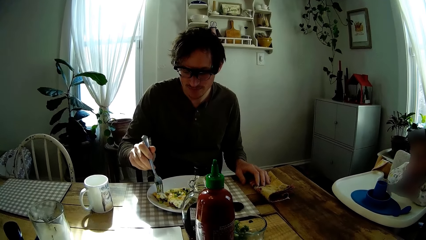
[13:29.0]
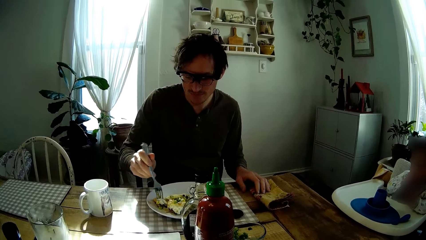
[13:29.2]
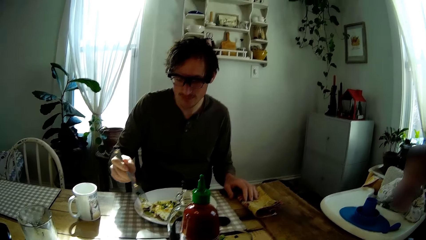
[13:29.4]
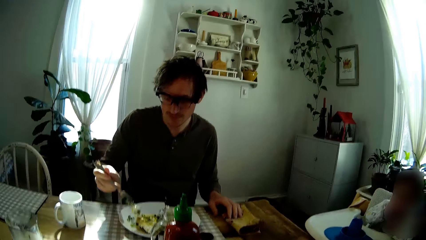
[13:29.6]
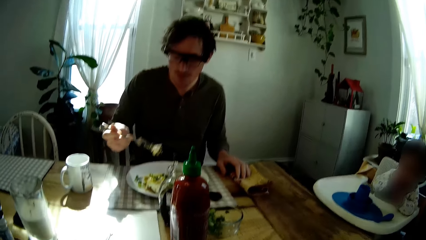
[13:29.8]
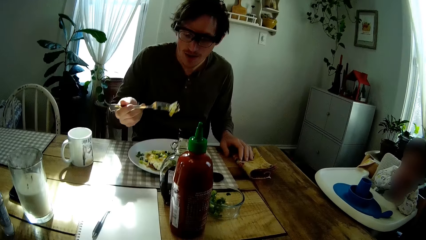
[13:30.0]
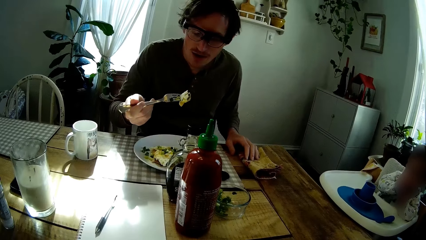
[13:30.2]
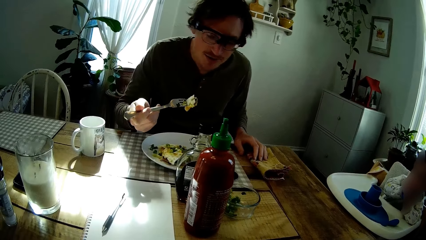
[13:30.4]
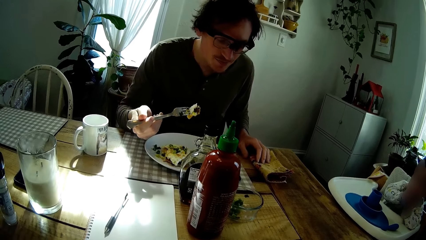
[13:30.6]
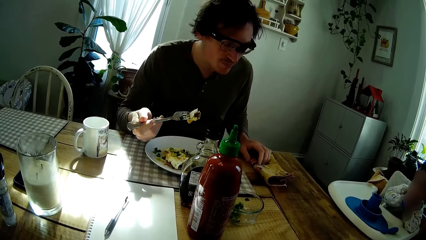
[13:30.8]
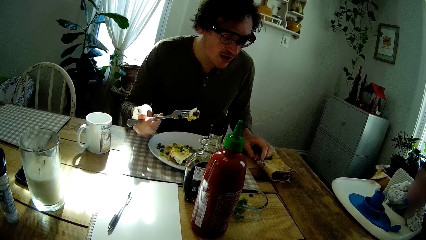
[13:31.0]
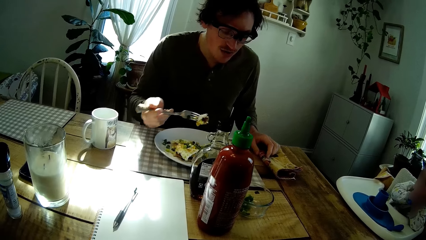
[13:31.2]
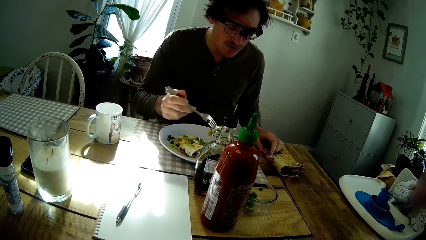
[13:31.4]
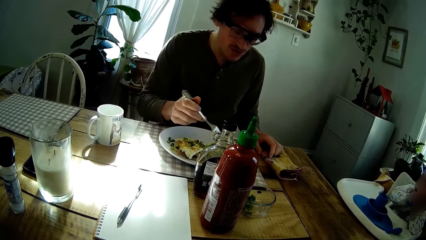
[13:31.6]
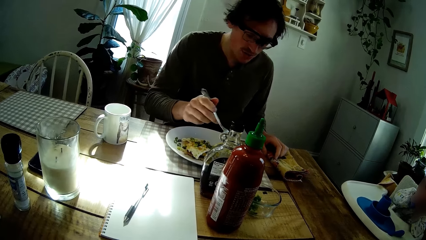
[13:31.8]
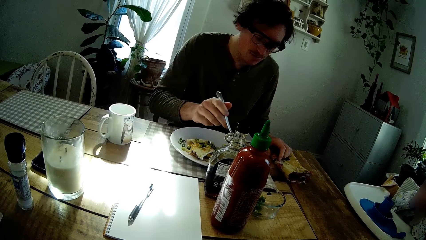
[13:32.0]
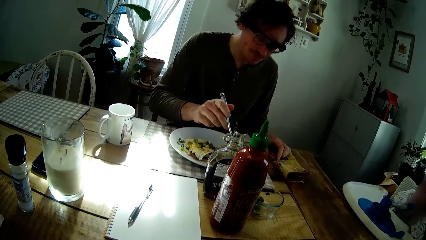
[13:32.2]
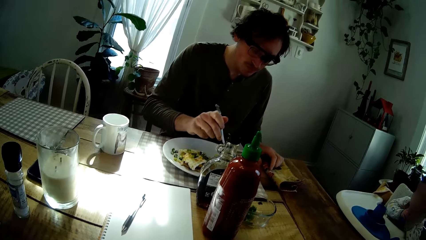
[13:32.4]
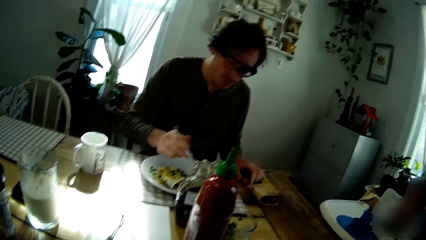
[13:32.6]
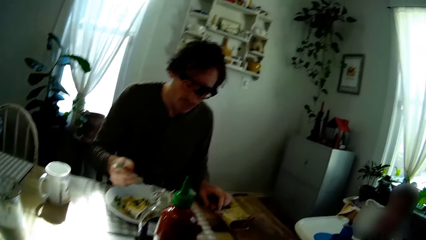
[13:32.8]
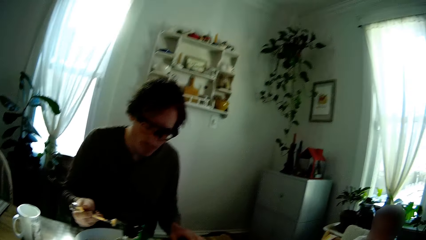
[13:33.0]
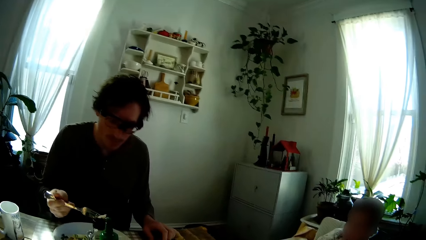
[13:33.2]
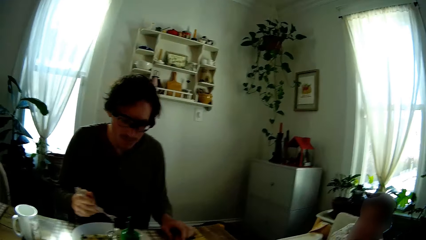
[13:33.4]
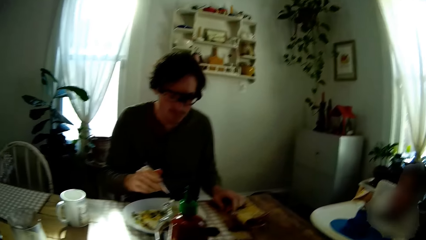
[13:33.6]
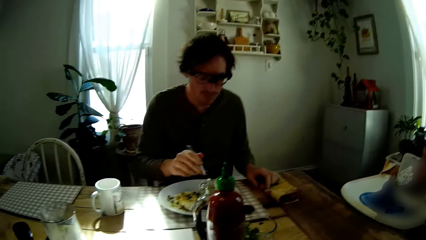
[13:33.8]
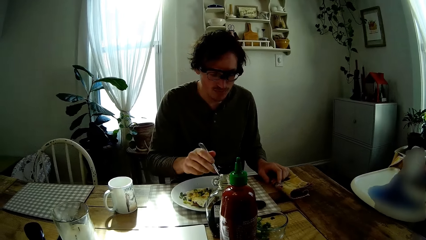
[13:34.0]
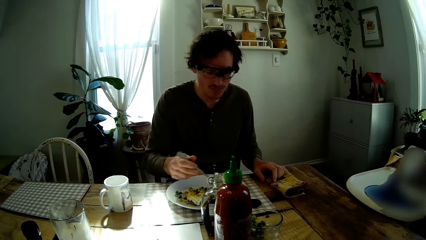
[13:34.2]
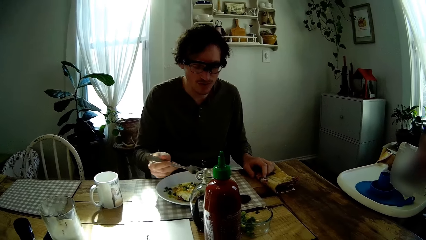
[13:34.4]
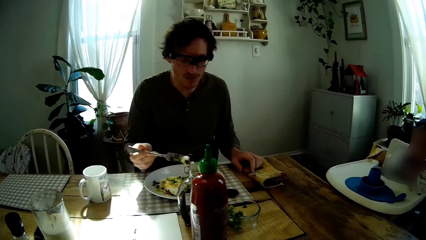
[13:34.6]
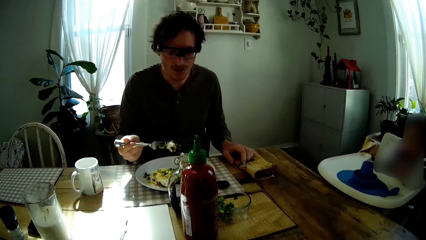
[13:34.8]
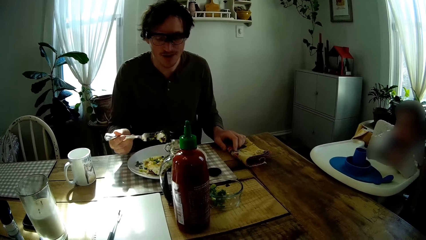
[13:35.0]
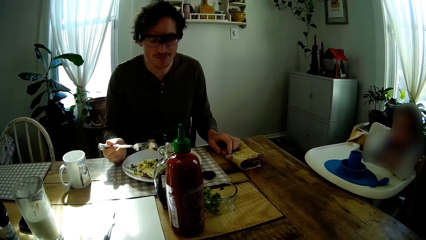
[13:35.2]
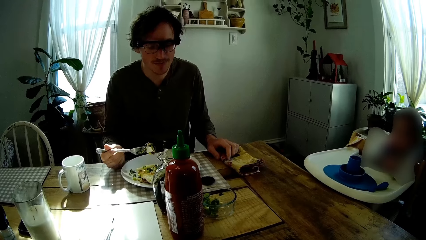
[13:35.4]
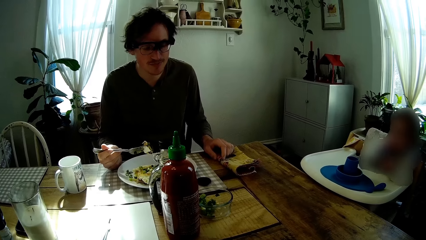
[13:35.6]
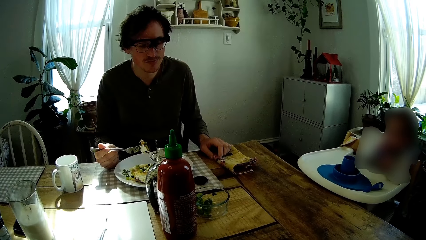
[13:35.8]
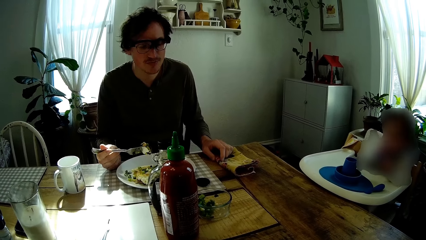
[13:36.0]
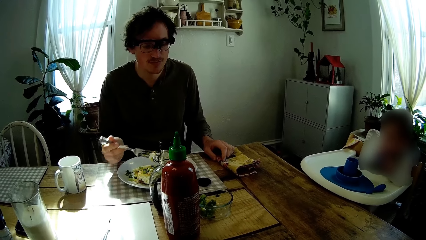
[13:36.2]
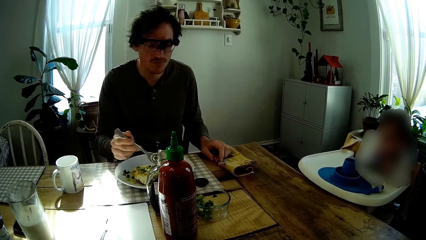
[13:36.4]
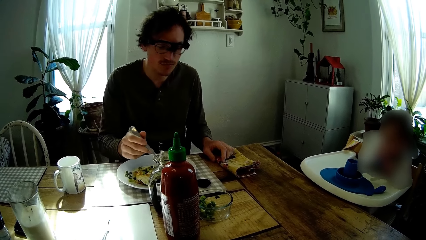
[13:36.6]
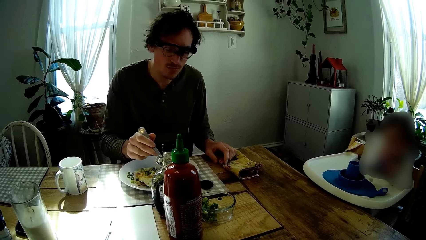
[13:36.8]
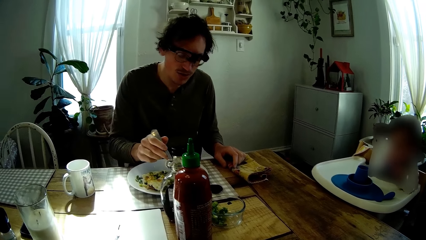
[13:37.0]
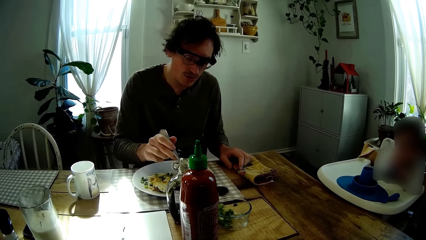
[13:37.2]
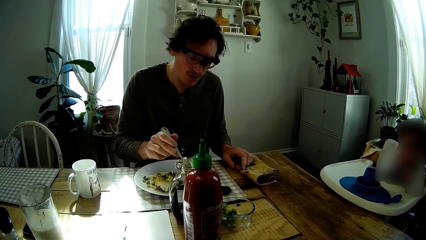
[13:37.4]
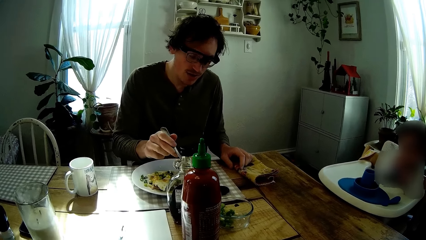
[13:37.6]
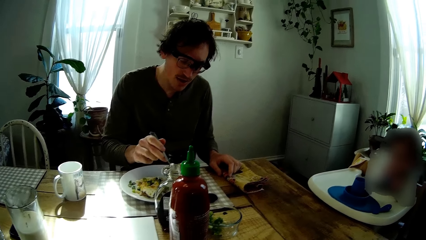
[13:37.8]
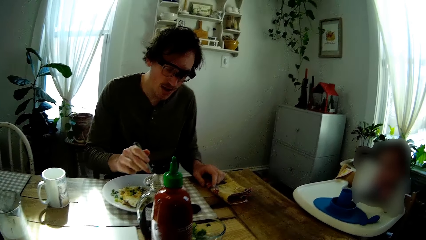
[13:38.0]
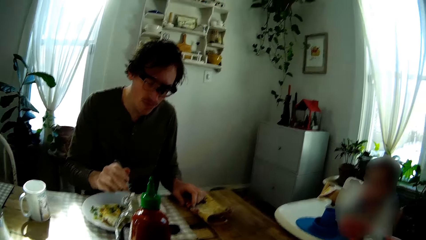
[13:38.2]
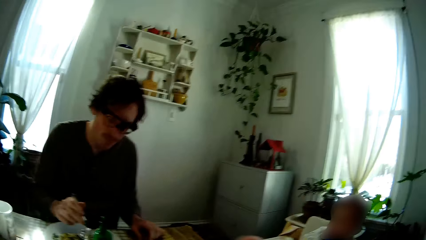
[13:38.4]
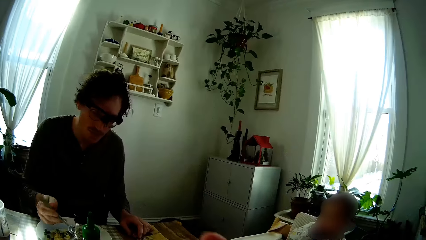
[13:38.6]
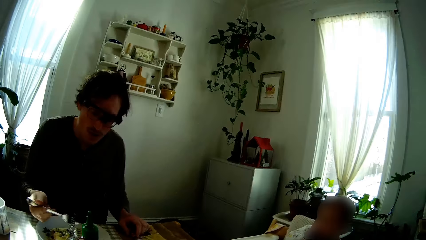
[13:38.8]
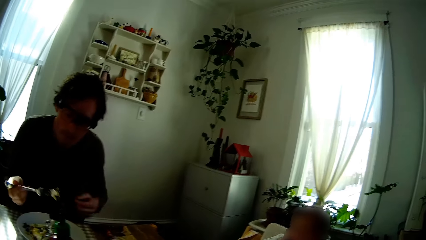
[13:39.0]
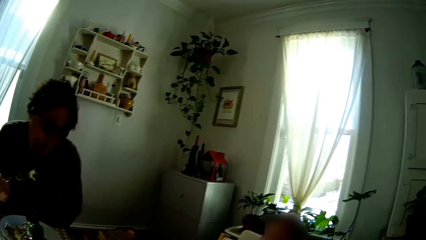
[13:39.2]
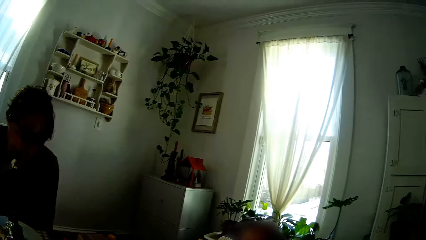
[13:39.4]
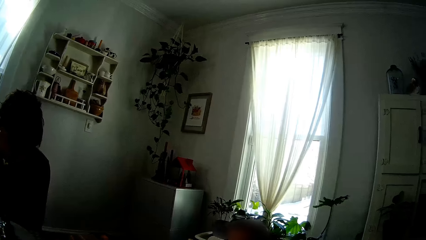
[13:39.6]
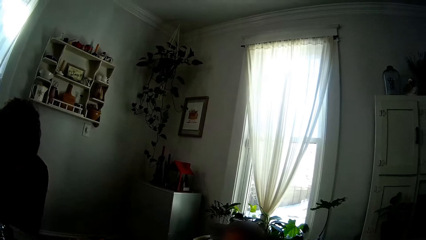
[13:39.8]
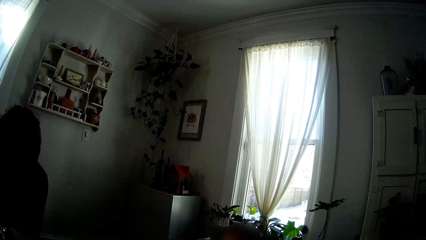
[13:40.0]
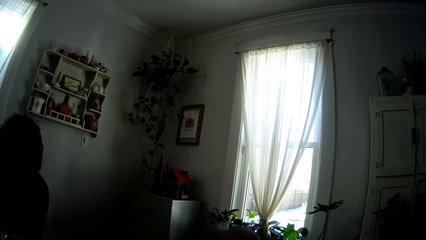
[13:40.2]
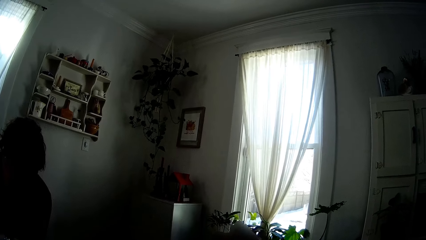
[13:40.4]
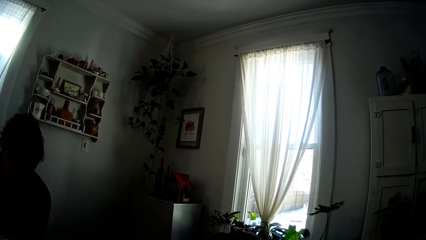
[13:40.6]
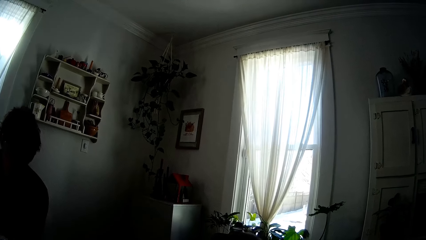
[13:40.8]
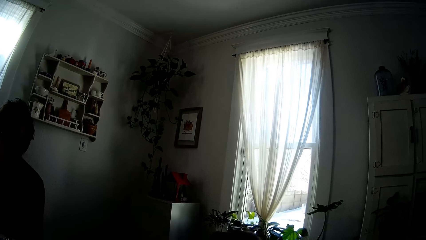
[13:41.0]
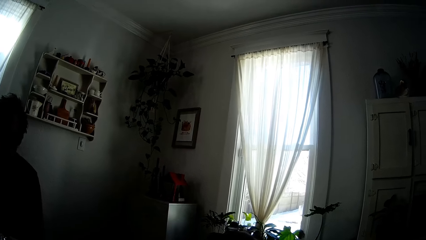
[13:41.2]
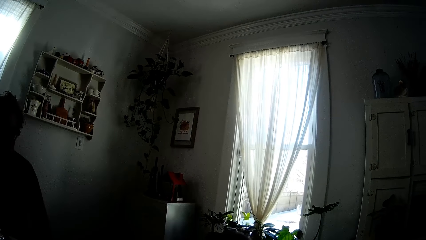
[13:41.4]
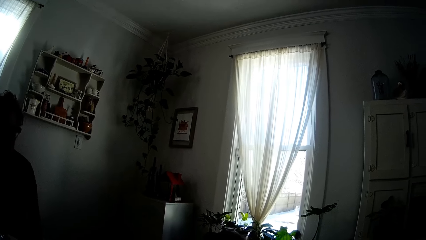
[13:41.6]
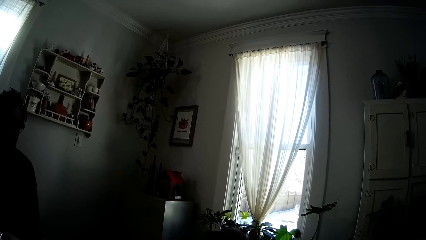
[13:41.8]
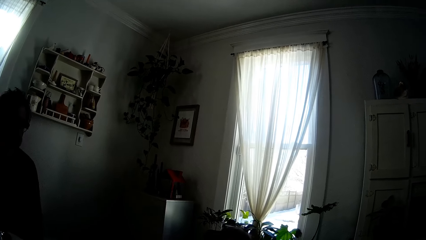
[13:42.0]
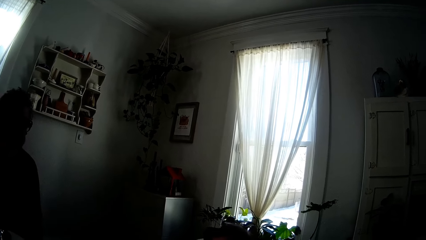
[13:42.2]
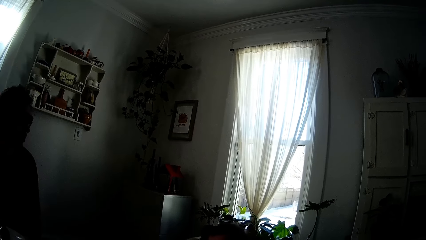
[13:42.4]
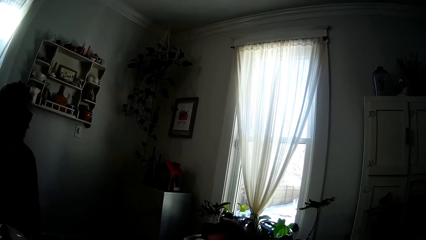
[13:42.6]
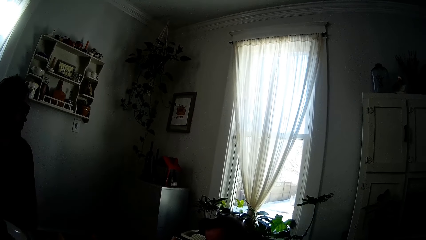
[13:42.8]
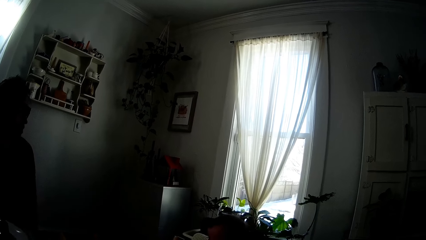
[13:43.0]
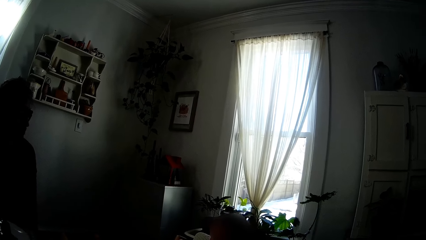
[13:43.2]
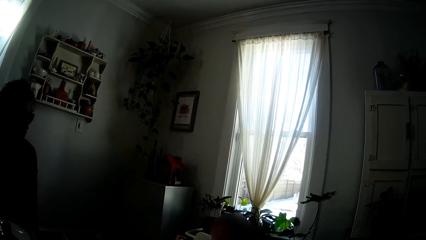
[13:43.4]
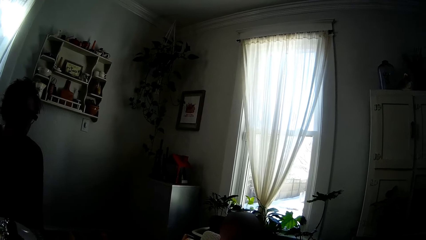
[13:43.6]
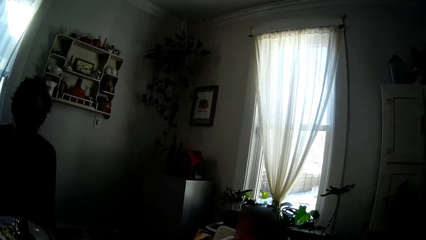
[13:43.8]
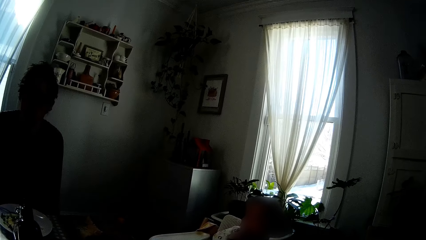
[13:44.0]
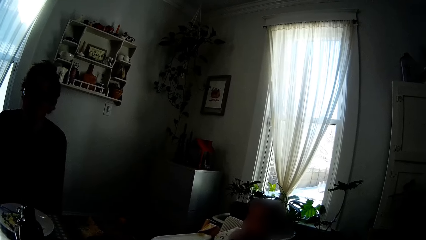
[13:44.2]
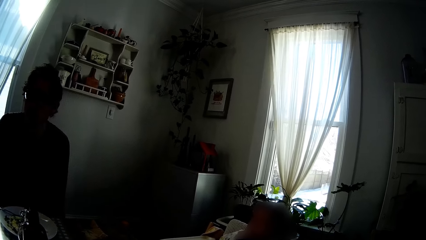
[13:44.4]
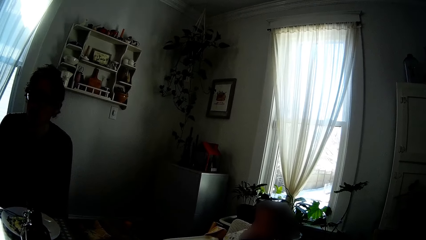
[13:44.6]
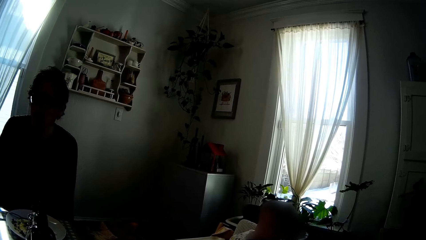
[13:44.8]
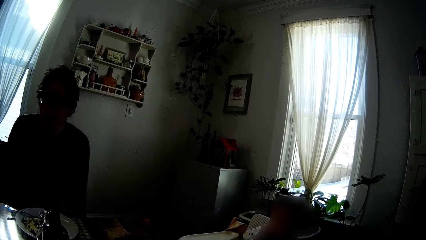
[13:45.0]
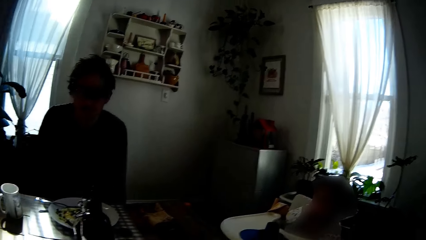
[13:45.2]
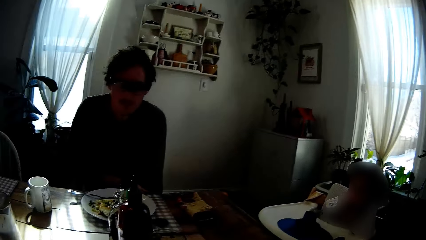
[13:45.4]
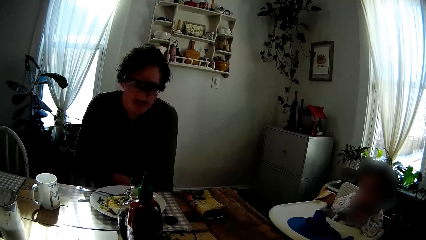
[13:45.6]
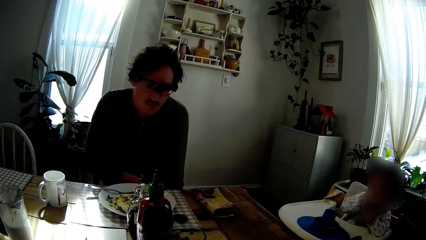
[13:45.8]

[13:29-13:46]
The man eats the pancake on the fork in his right hand.
